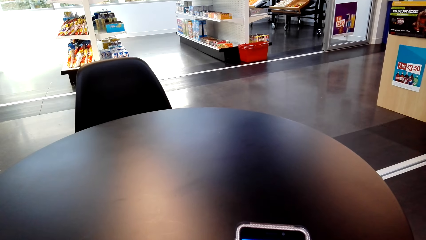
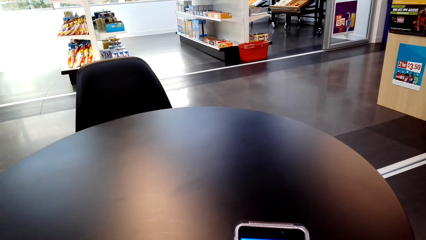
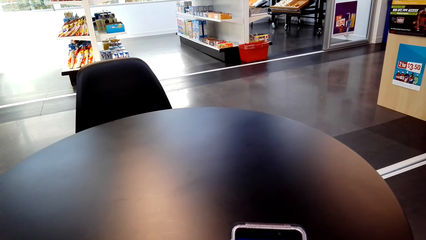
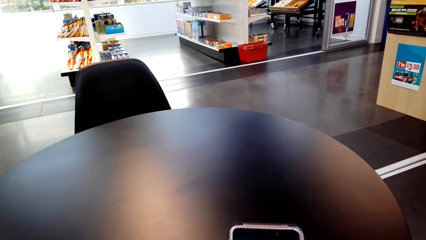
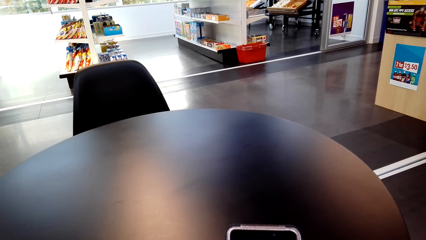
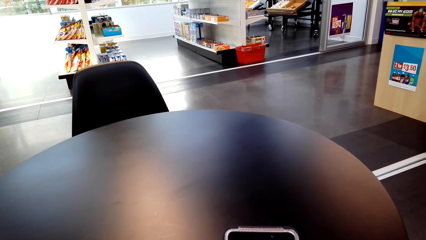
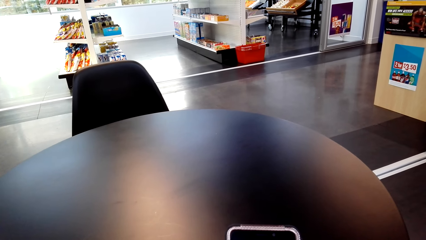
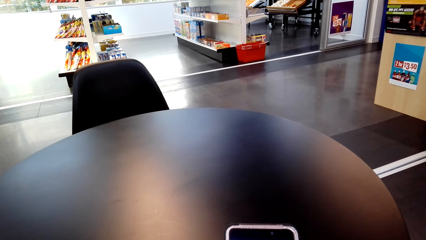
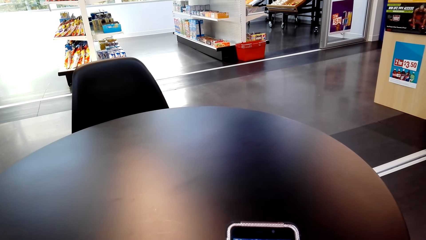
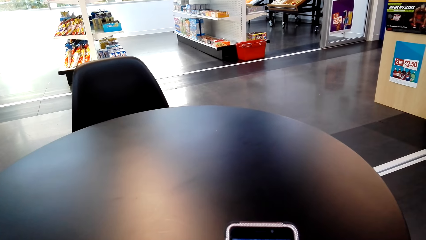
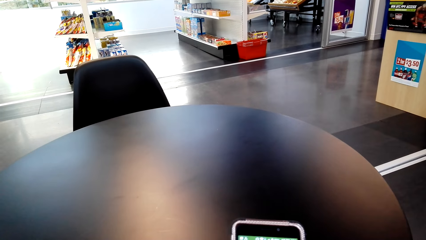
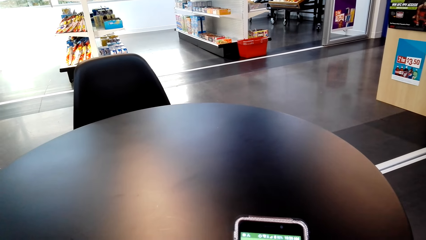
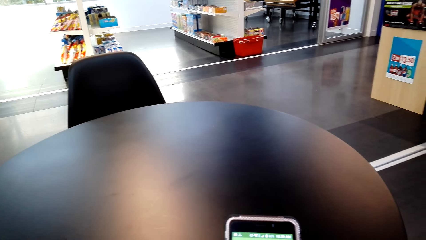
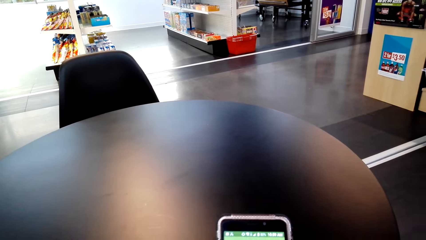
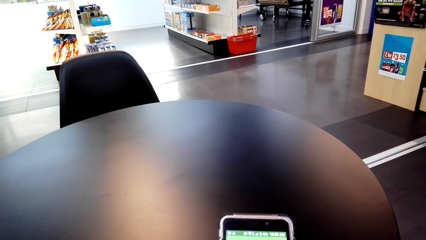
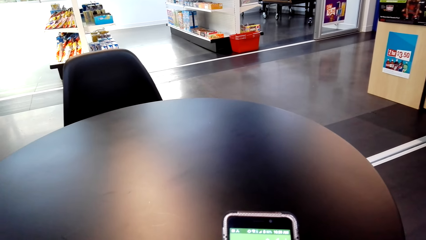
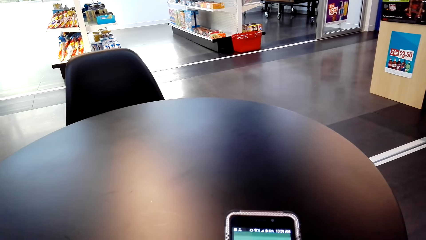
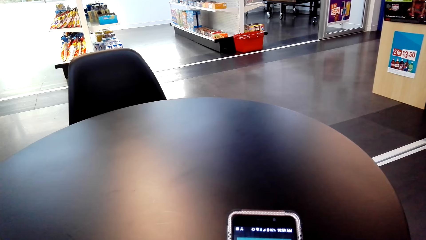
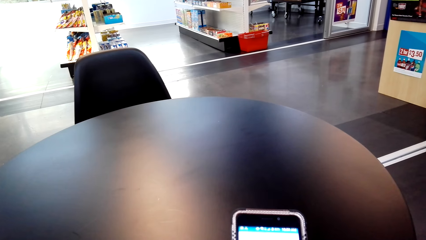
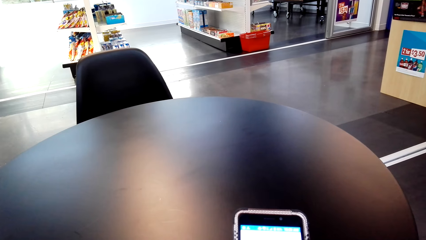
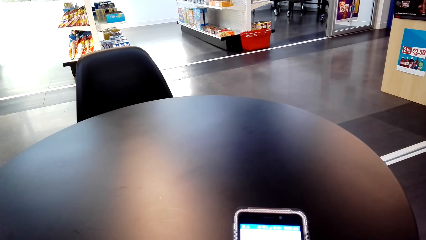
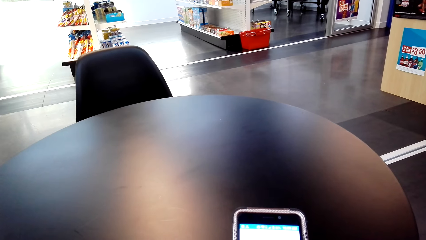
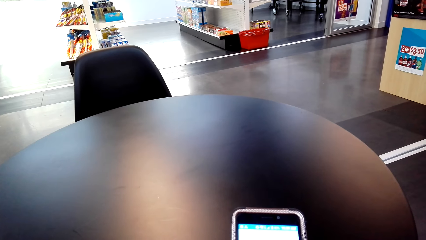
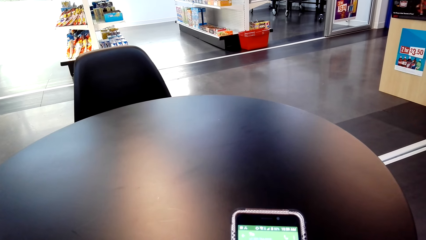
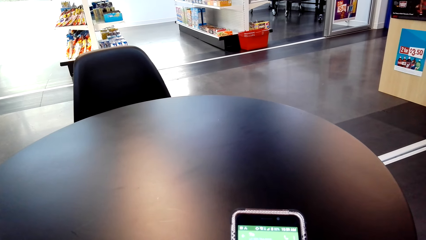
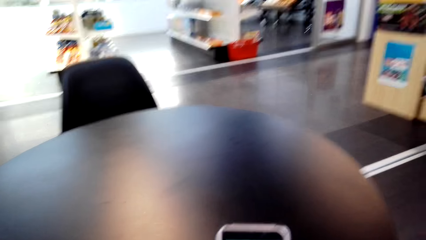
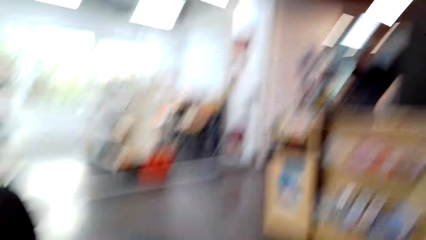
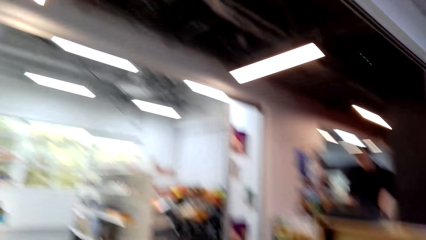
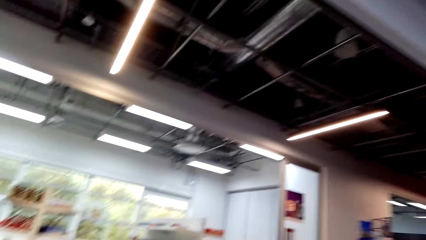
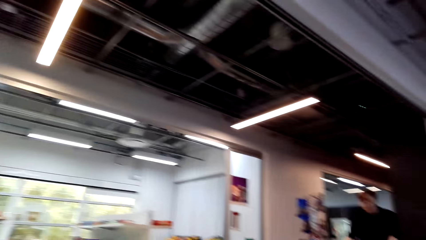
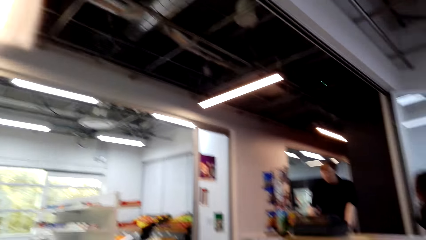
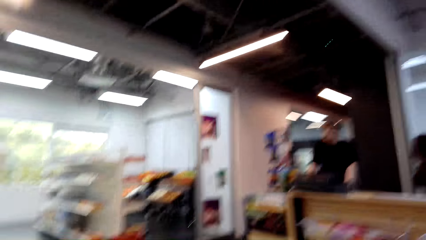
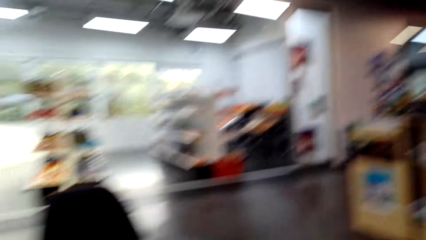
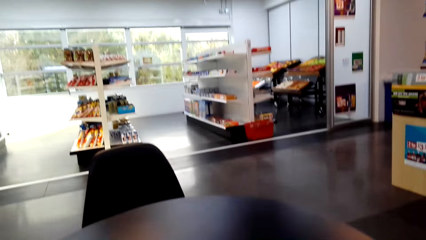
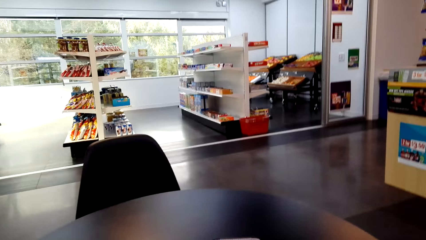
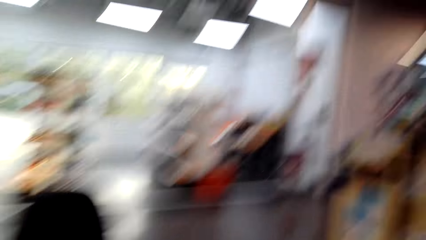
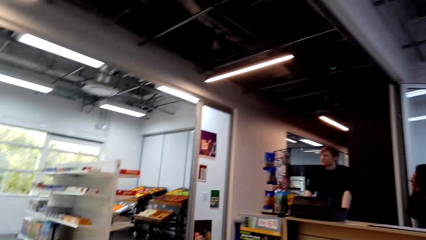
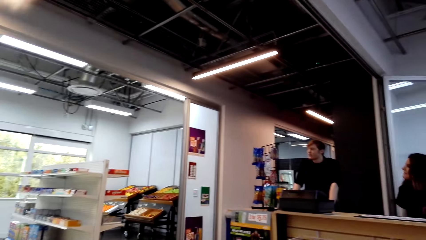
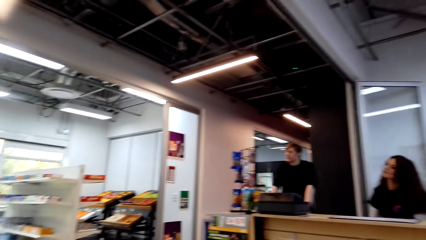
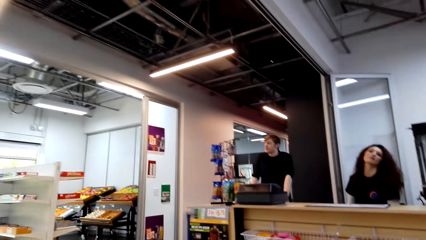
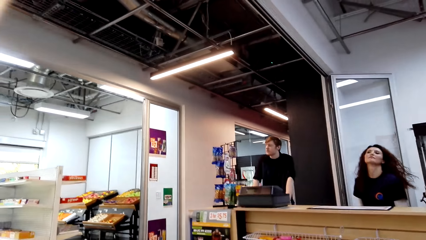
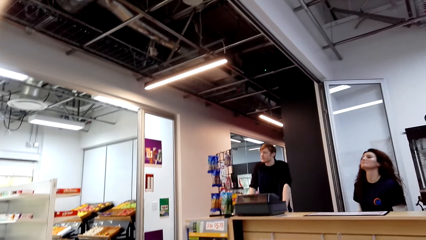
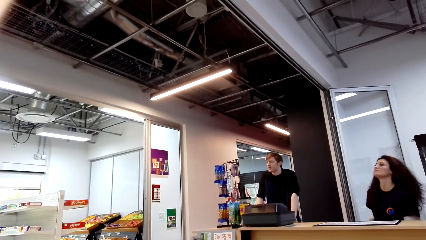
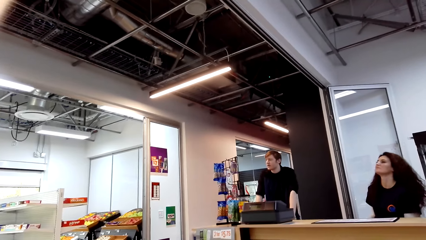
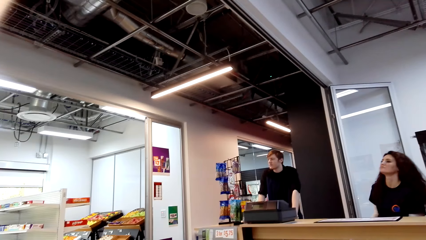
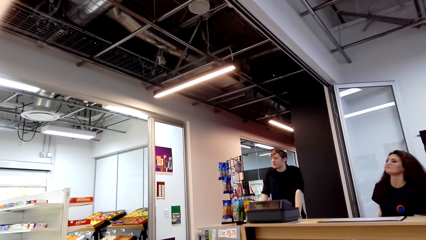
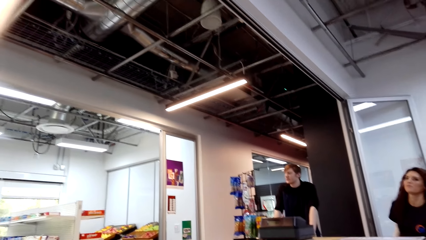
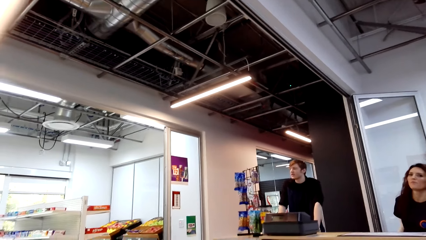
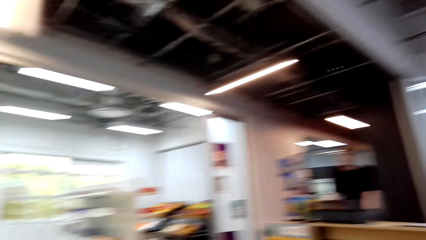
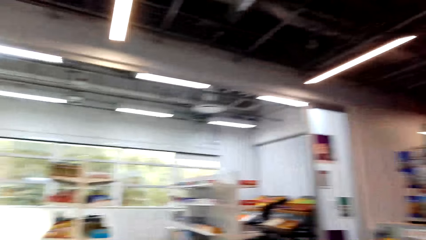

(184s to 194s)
A person dialogues with the camera wearer. The camera wearer looks around the supermarket.

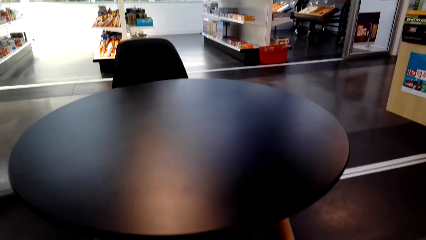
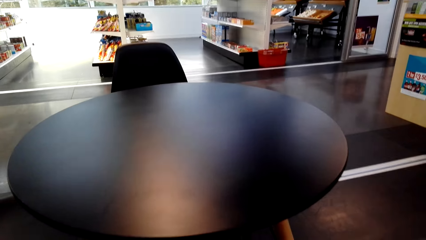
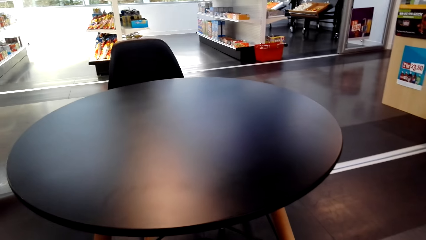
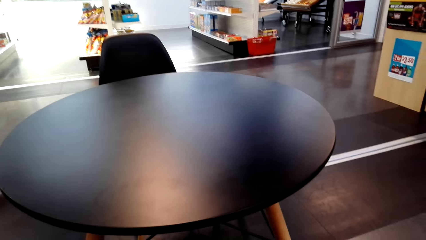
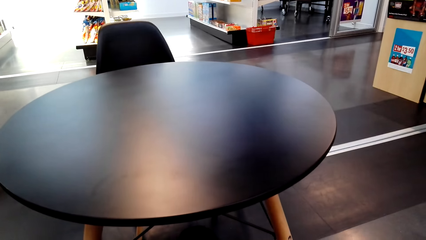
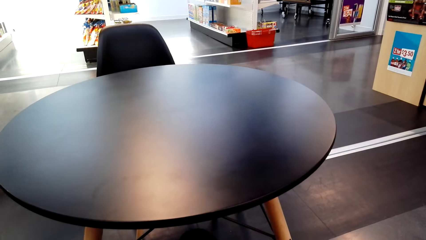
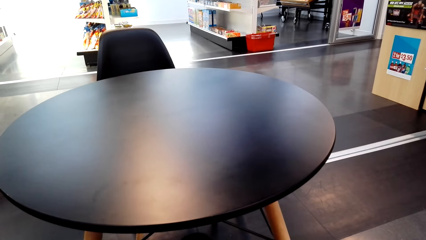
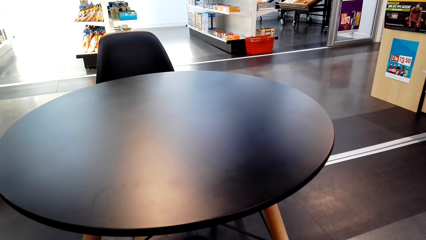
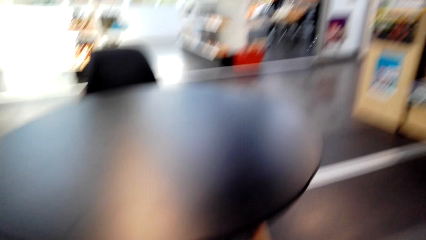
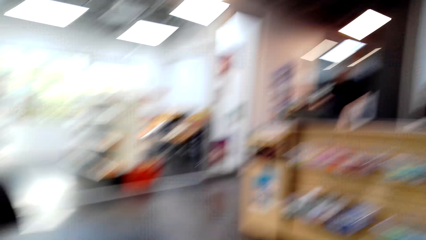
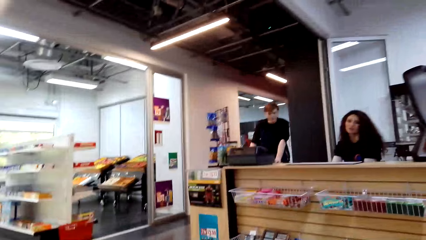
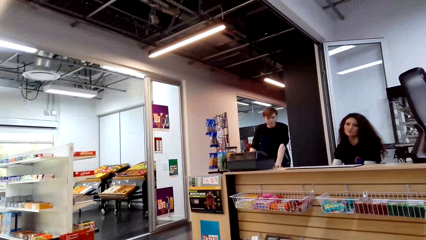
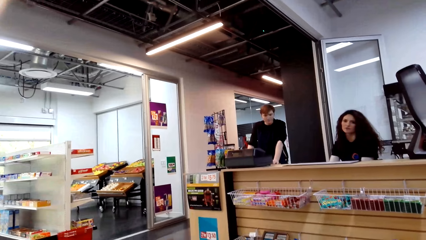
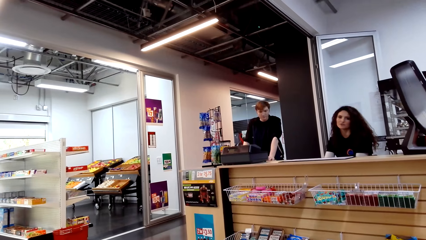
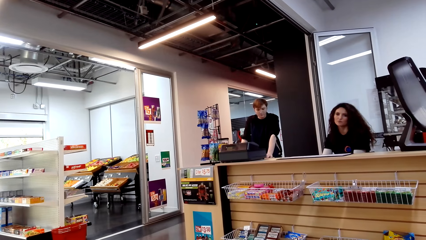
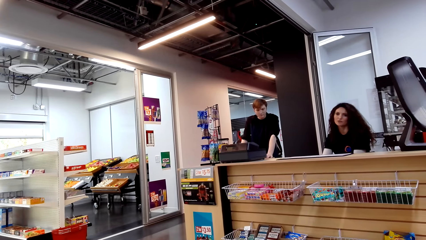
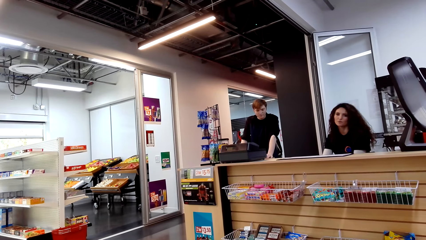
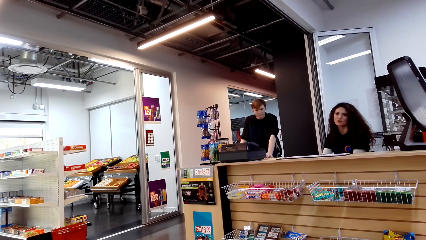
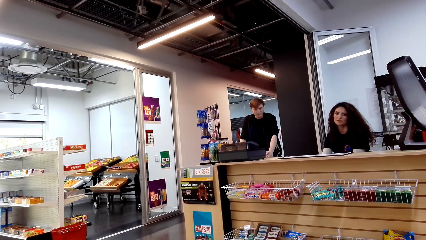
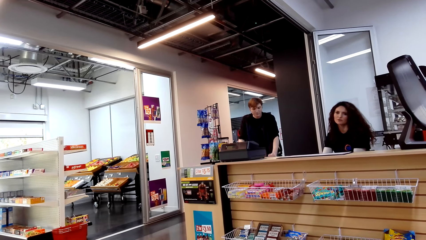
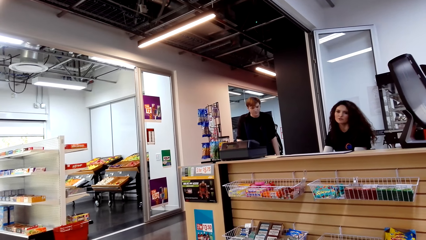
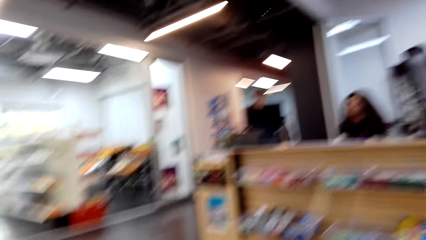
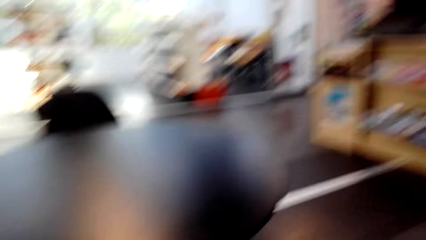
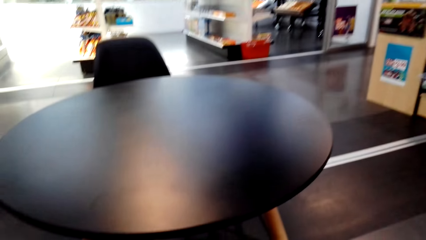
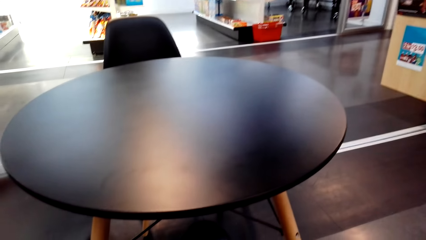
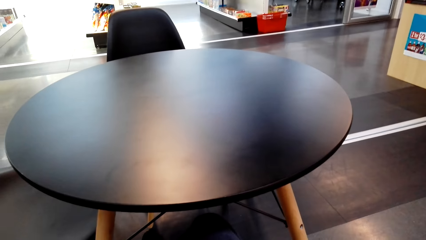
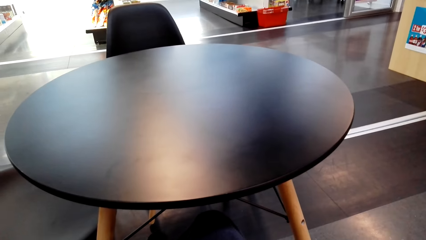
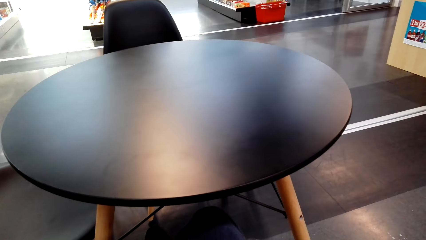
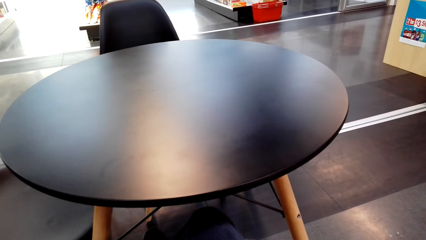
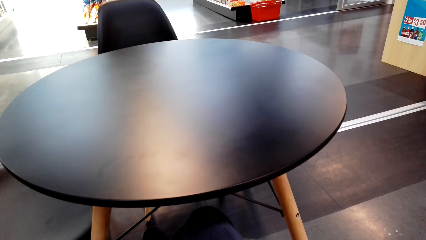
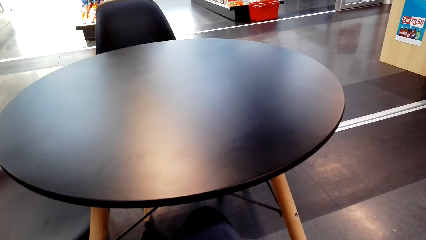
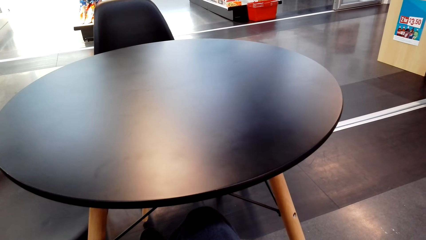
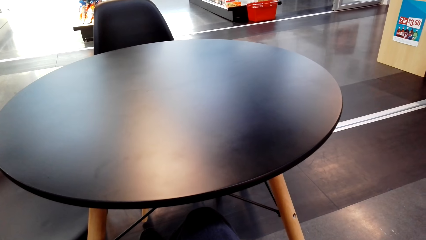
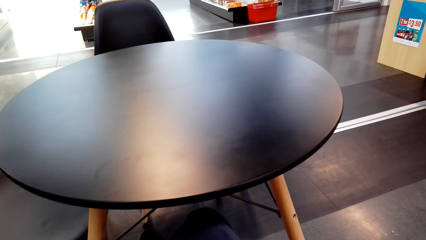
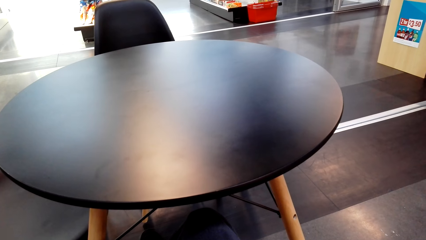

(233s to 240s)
A cashier dialogues to the camera wearer.
